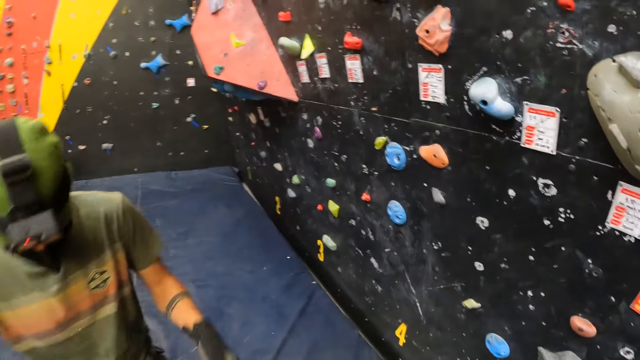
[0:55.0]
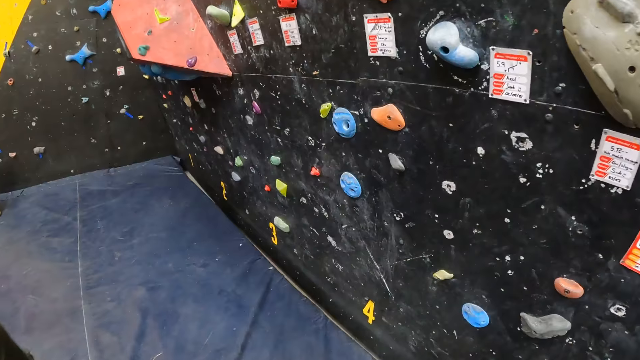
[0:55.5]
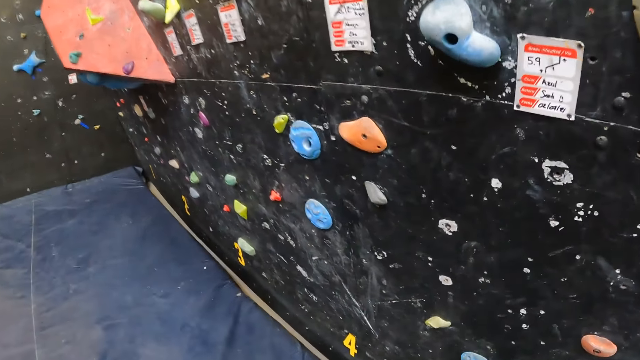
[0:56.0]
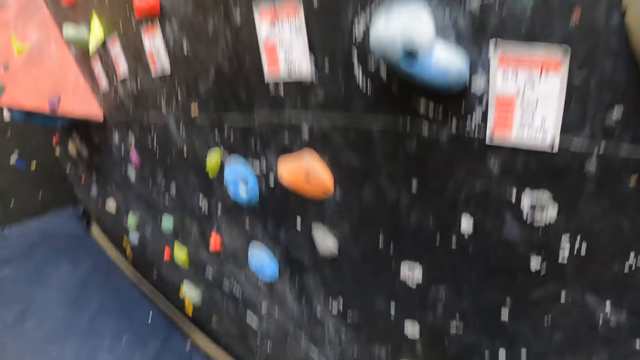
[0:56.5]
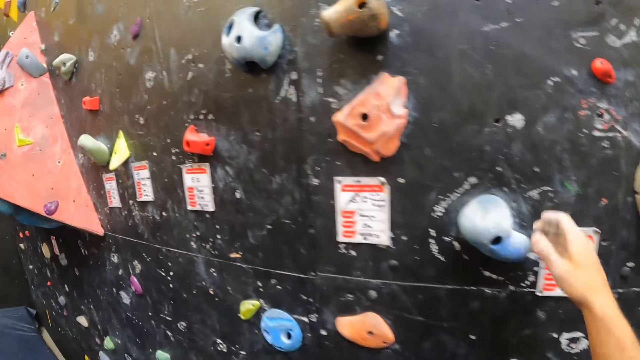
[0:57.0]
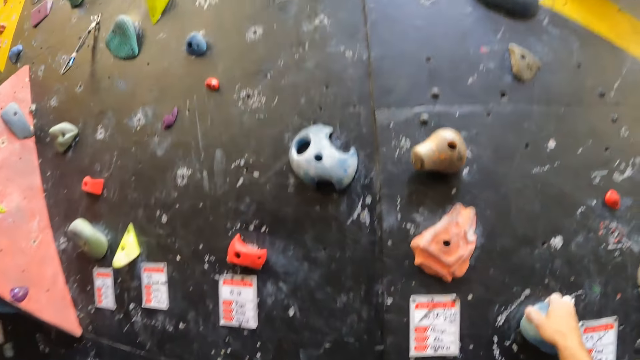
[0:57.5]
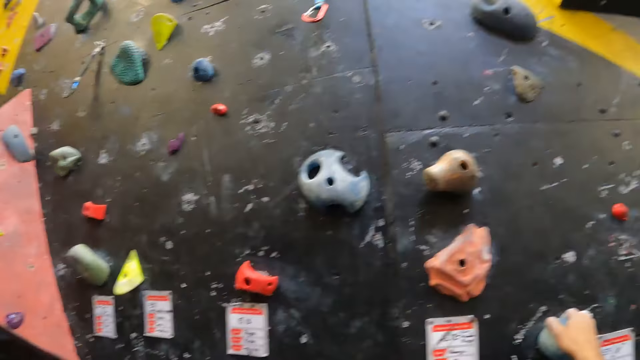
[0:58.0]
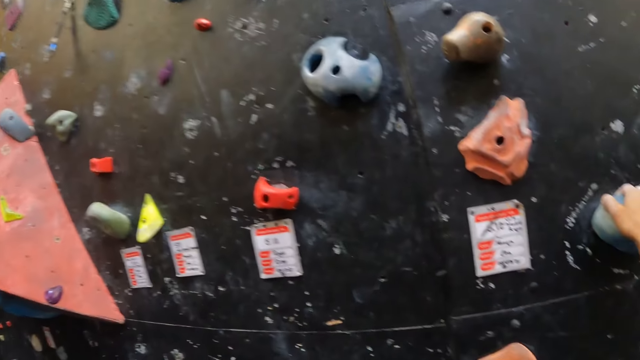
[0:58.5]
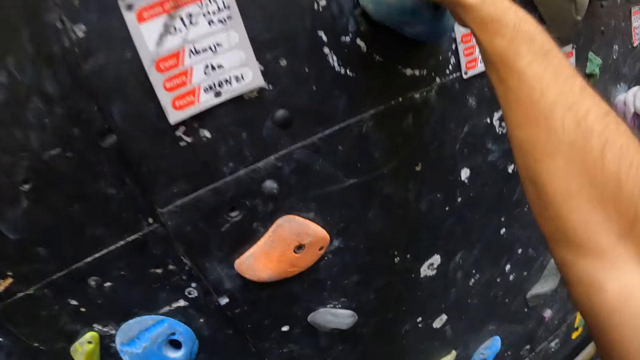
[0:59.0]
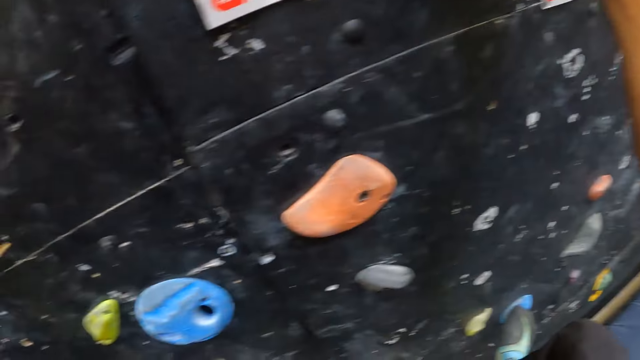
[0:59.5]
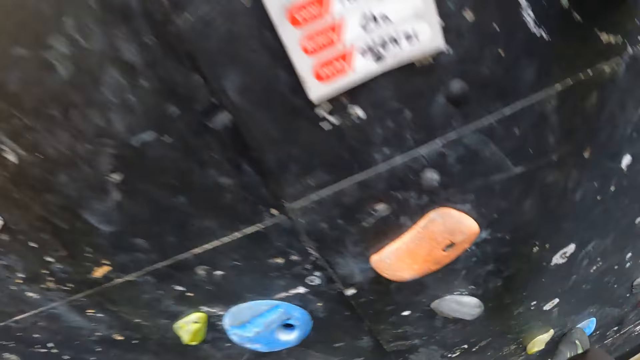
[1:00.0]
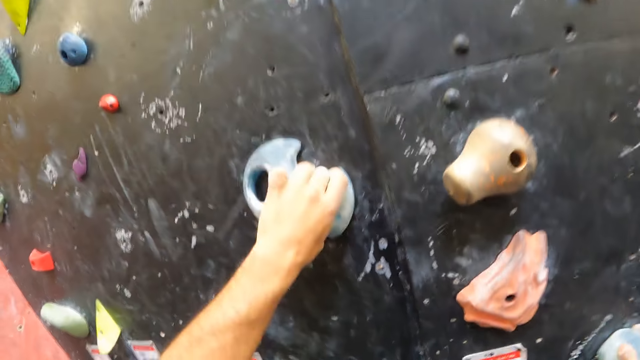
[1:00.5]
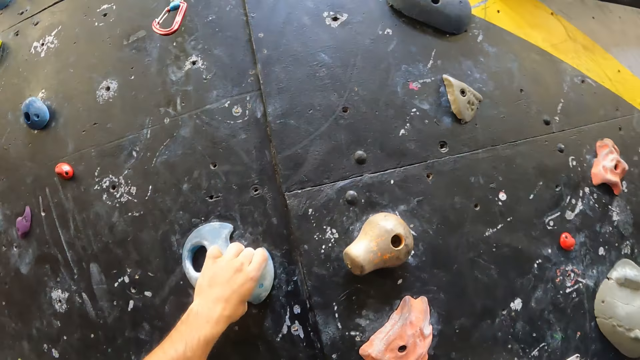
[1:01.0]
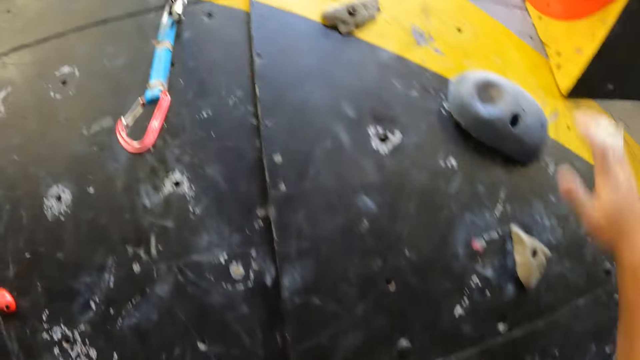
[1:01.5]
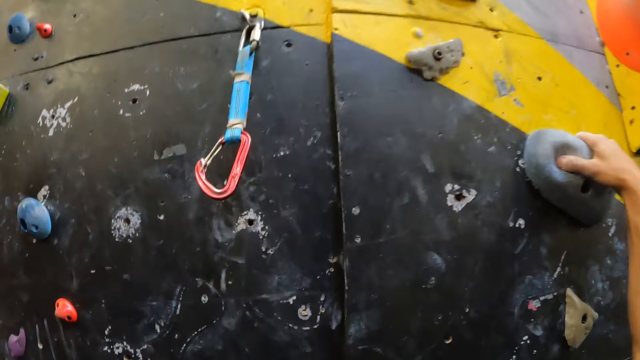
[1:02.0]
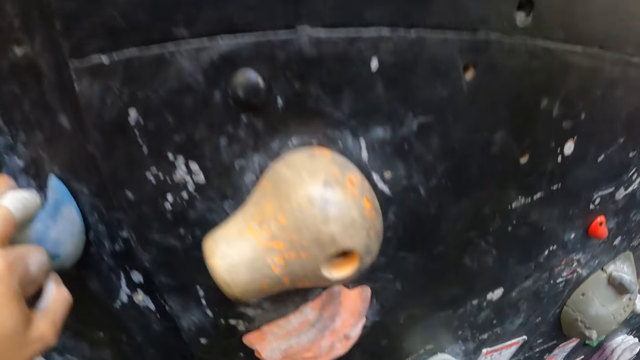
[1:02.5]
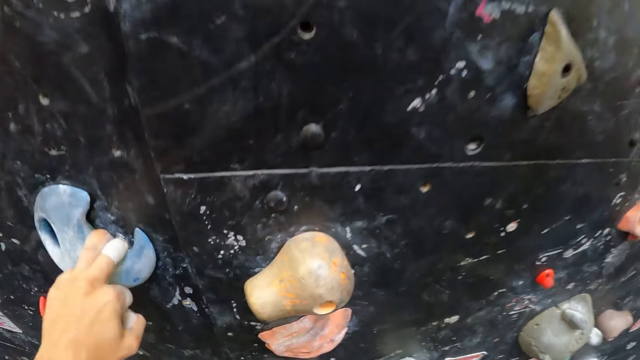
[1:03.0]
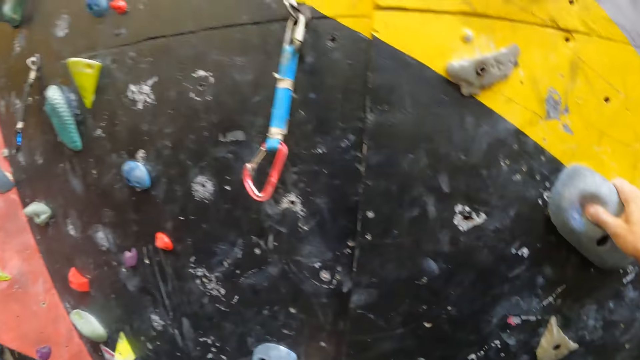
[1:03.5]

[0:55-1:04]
A man and the camera wearer hit their fists. The camera wearer walks towards the wall. They climb the wall.

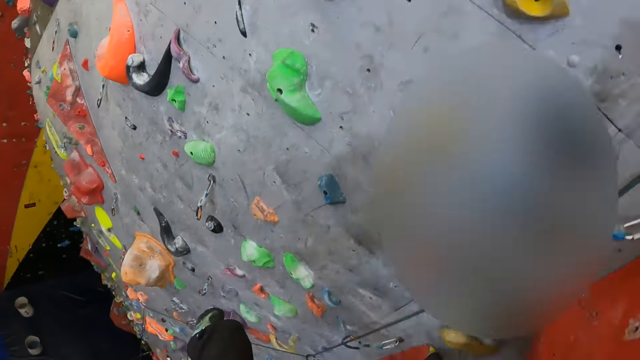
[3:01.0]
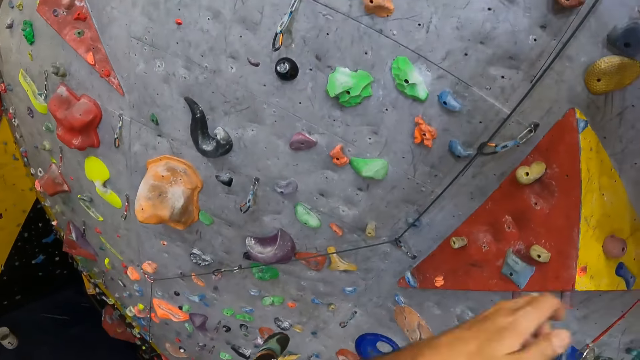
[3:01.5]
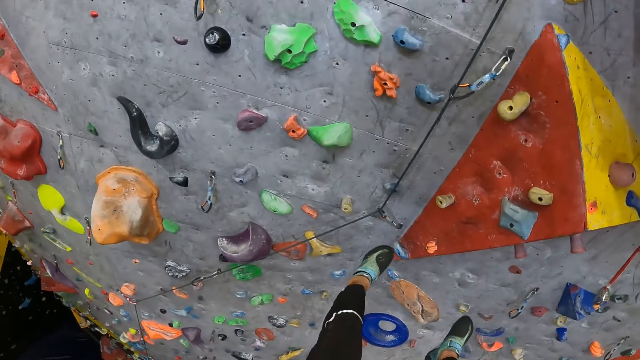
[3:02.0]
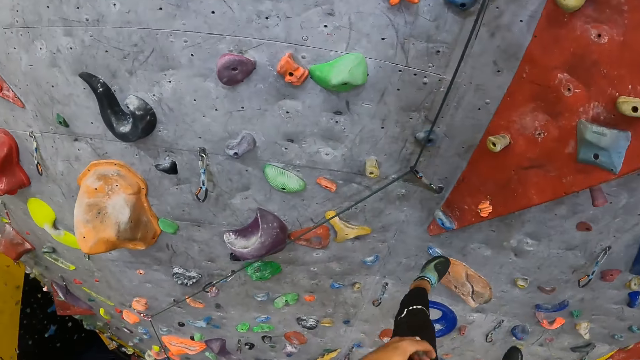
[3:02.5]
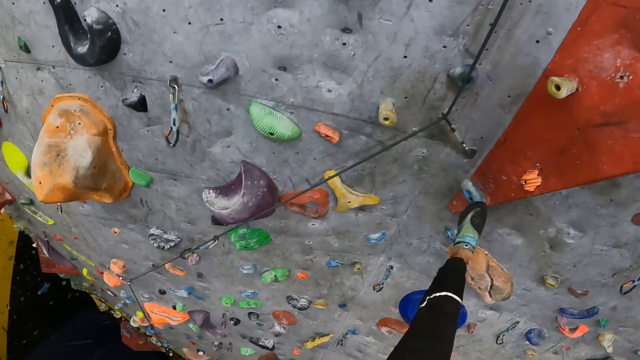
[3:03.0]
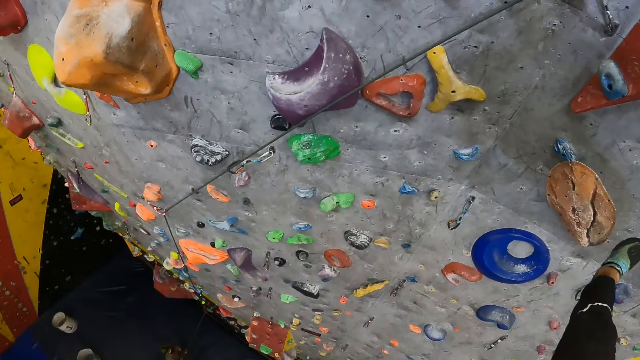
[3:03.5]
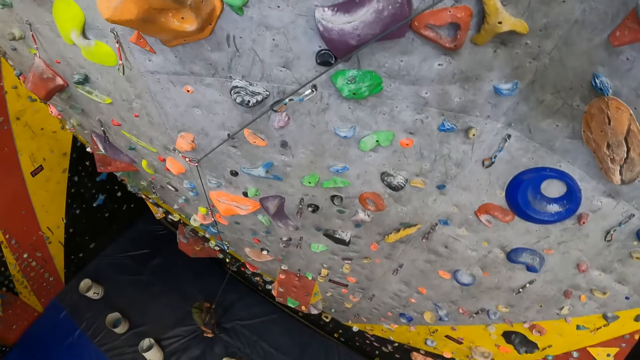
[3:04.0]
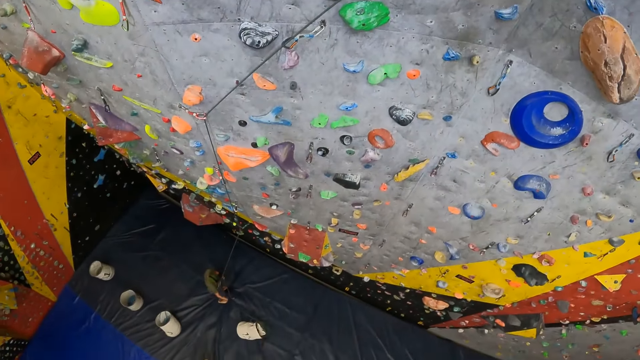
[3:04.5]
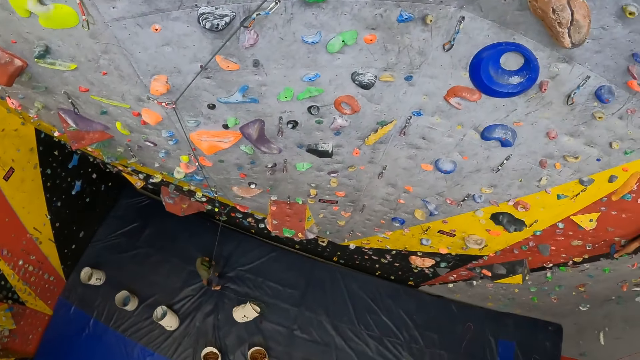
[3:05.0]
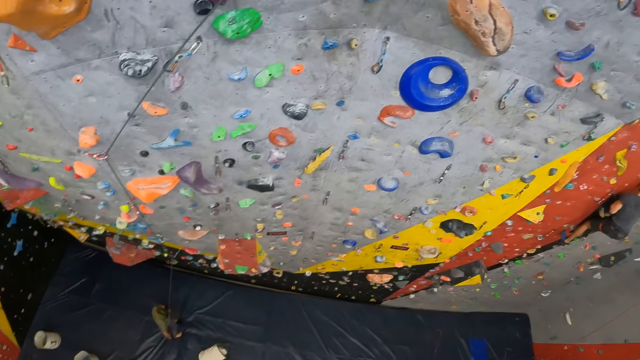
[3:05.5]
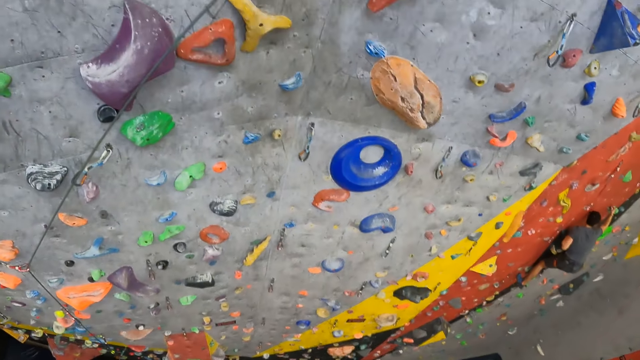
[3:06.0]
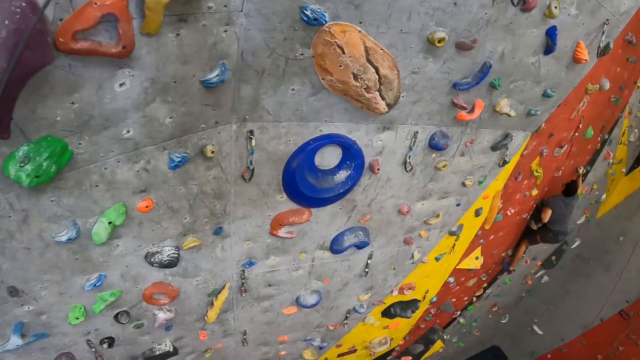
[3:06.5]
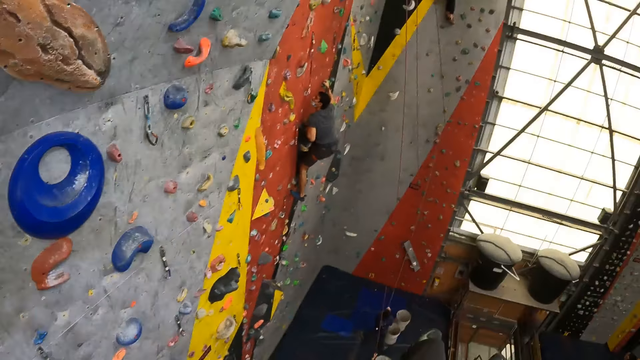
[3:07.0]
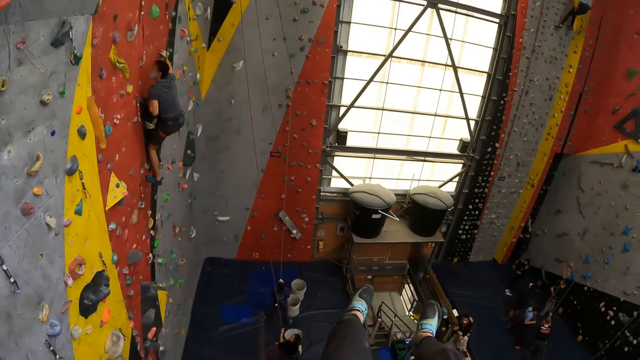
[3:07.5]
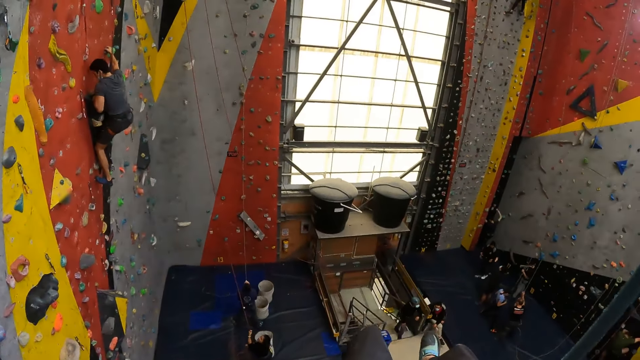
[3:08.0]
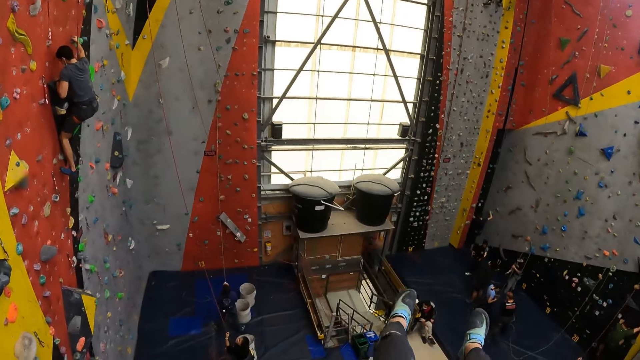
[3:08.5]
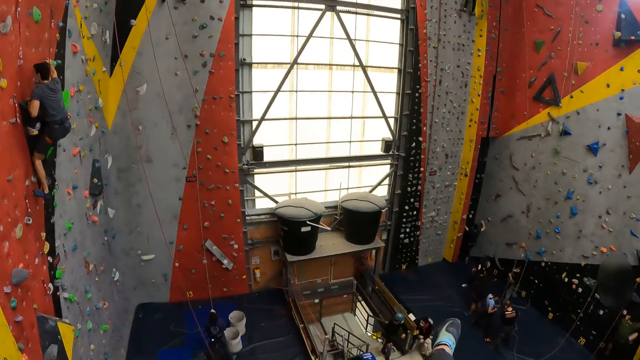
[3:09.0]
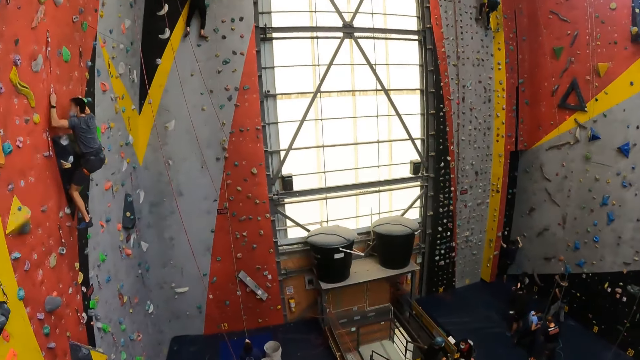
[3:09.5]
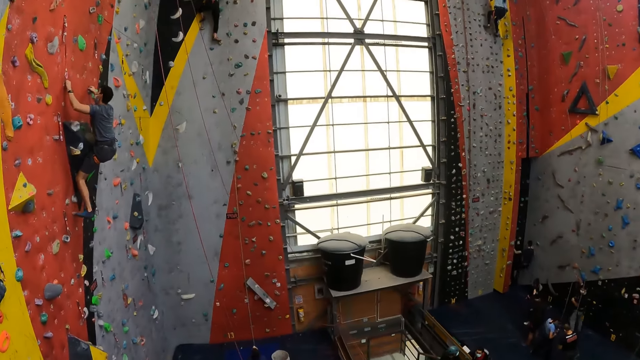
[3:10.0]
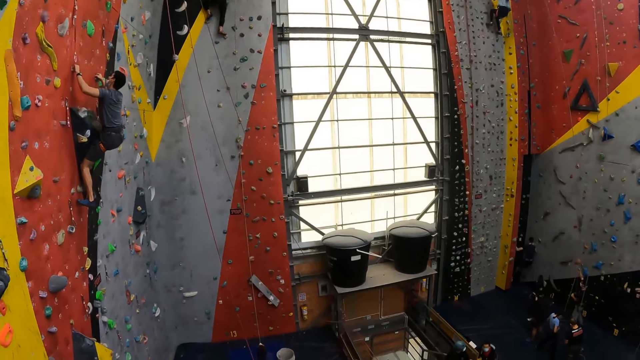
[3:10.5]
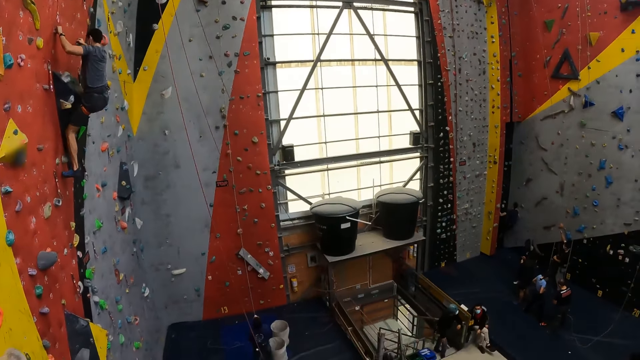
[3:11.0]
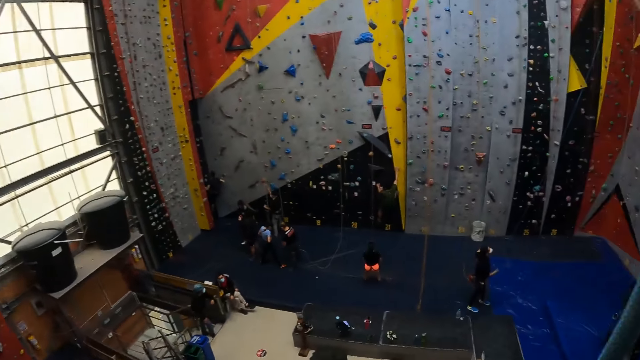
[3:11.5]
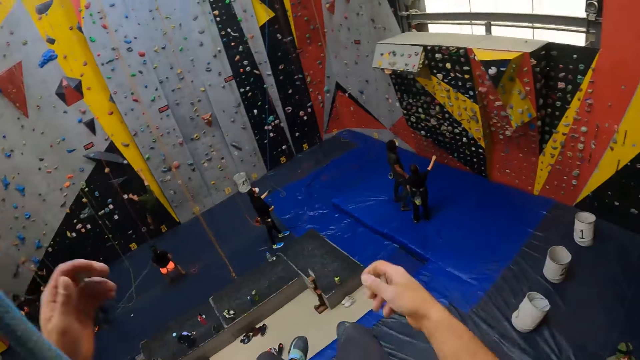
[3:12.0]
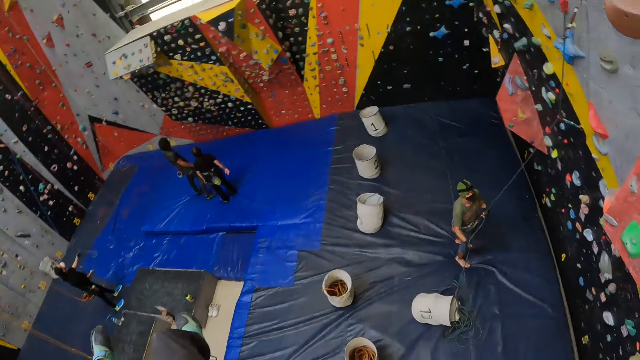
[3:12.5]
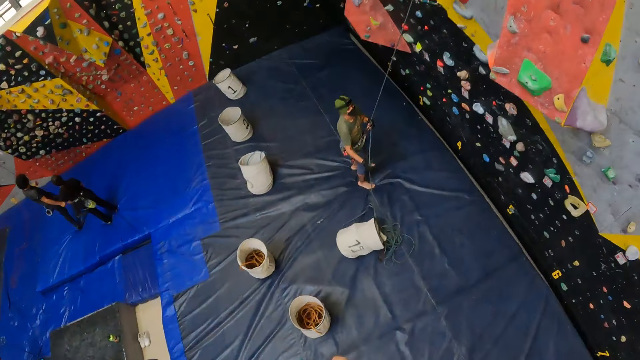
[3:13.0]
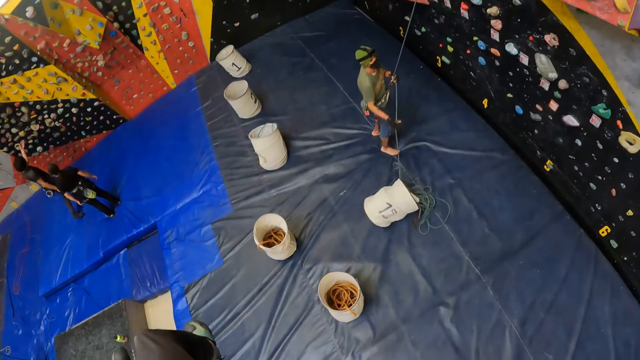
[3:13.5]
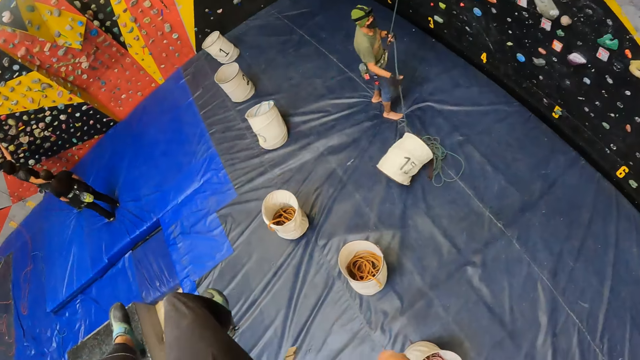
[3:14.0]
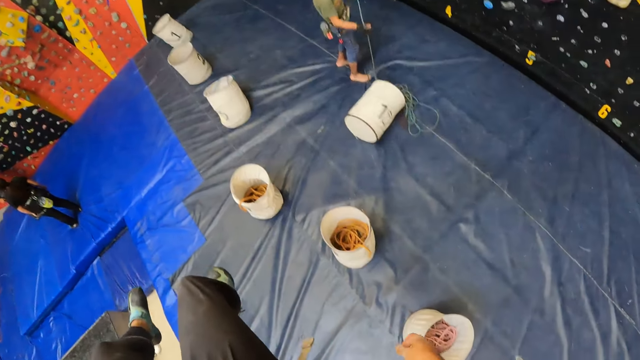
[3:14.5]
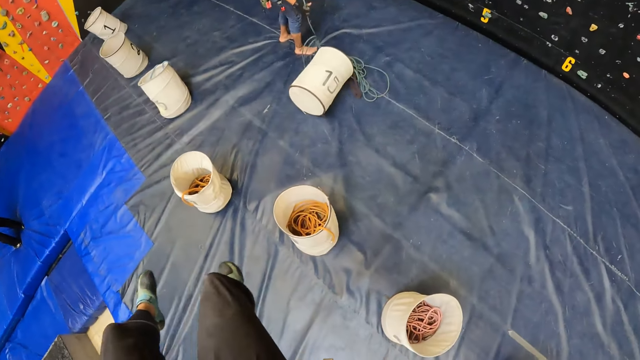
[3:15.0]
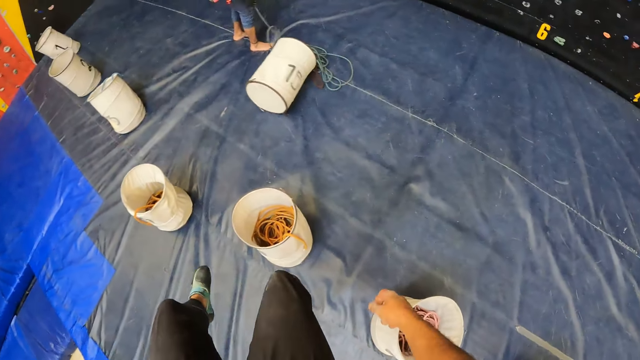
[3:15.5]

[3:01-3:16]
The camera wearer looks around. A man pulls the rope. The camera wearer climbs down. The man pulls the rope again.
